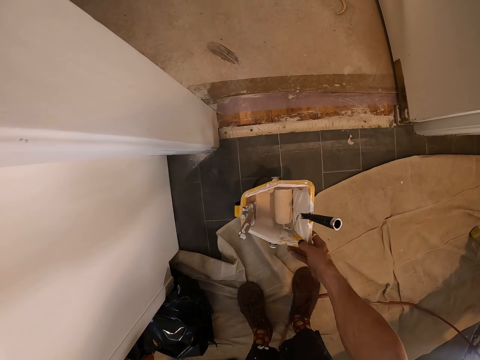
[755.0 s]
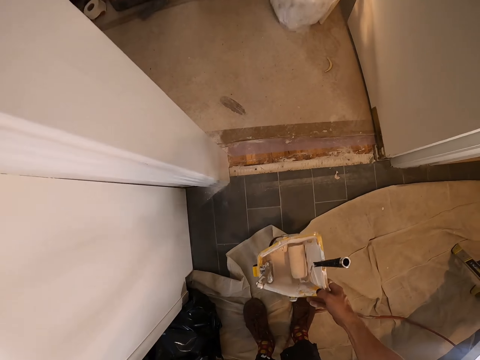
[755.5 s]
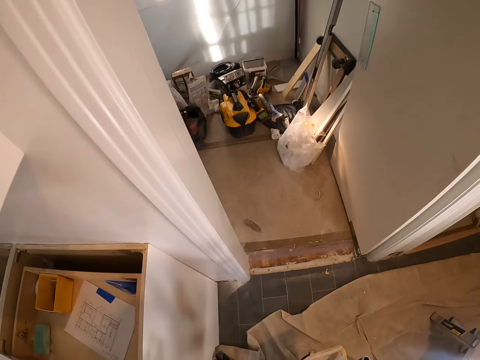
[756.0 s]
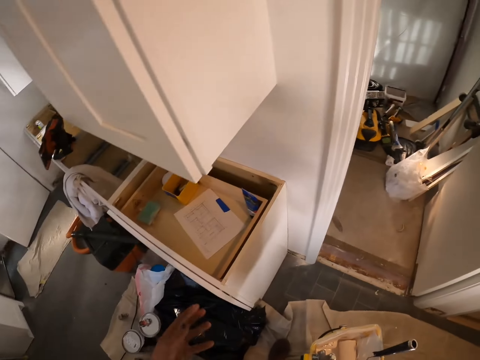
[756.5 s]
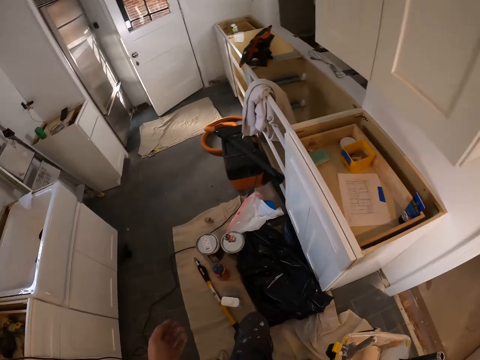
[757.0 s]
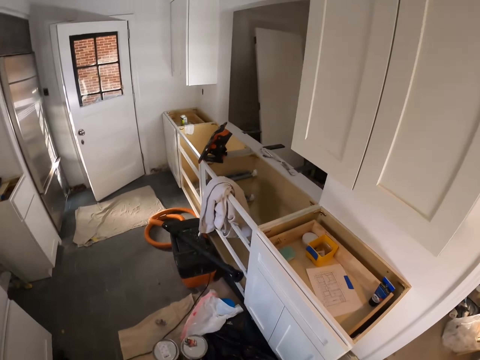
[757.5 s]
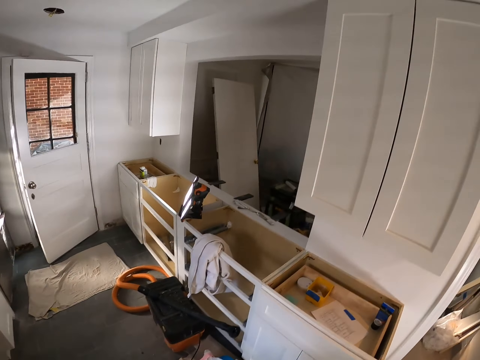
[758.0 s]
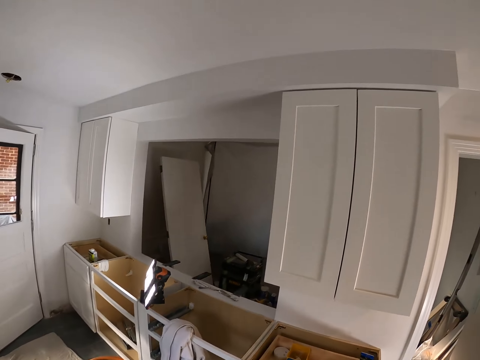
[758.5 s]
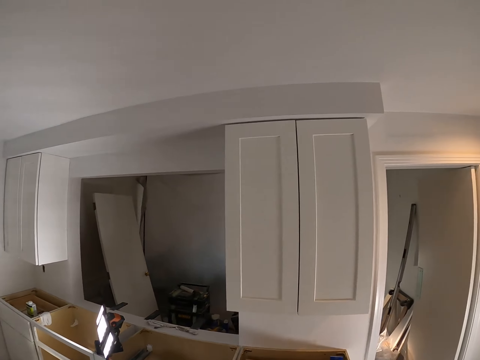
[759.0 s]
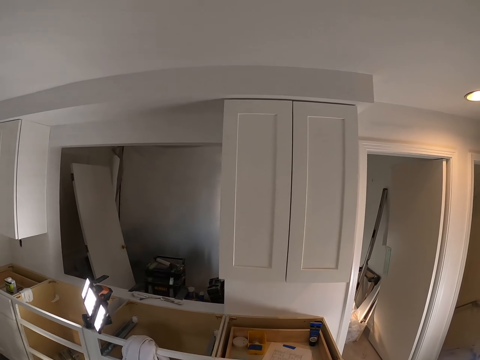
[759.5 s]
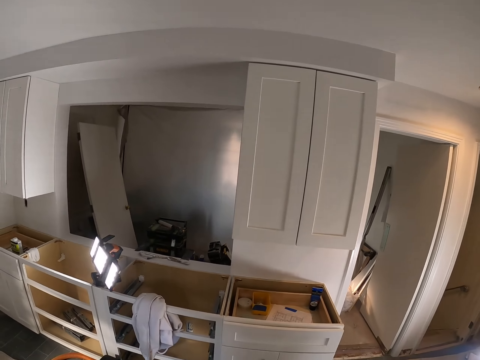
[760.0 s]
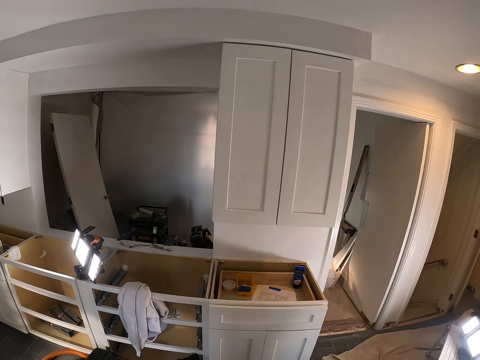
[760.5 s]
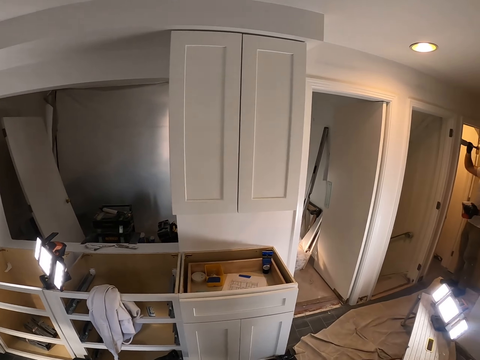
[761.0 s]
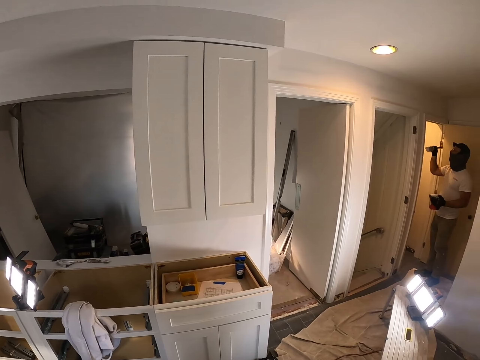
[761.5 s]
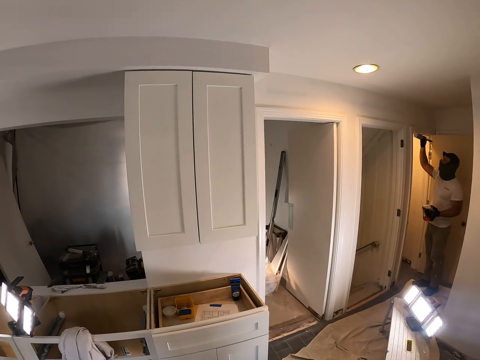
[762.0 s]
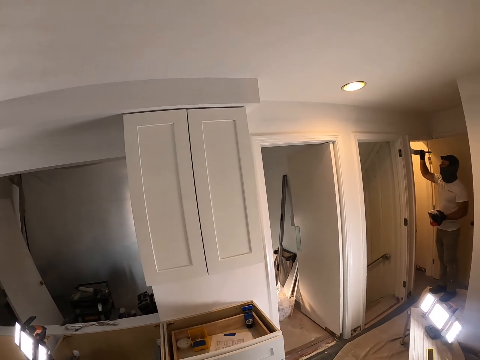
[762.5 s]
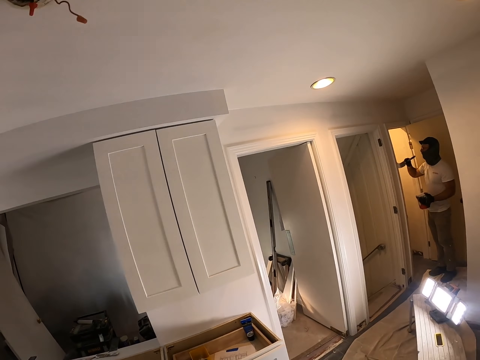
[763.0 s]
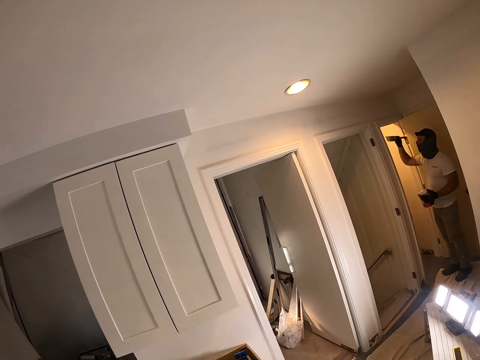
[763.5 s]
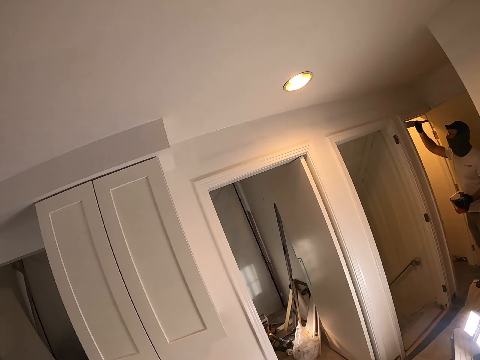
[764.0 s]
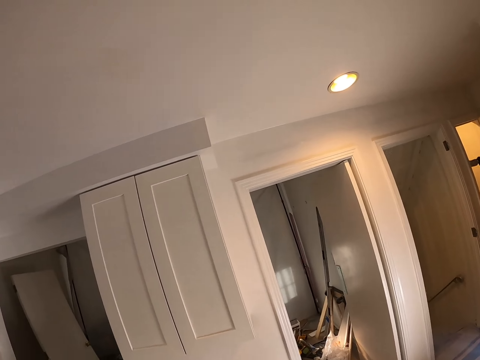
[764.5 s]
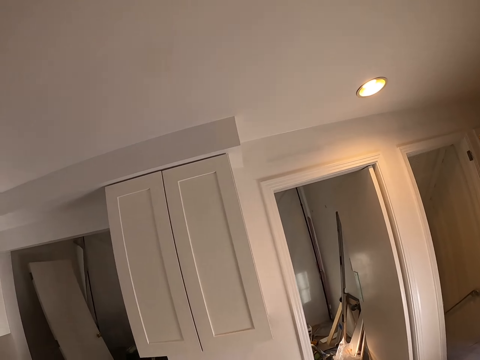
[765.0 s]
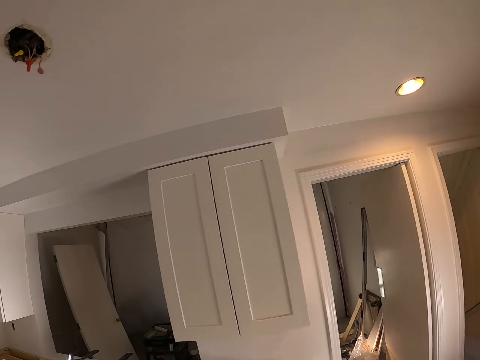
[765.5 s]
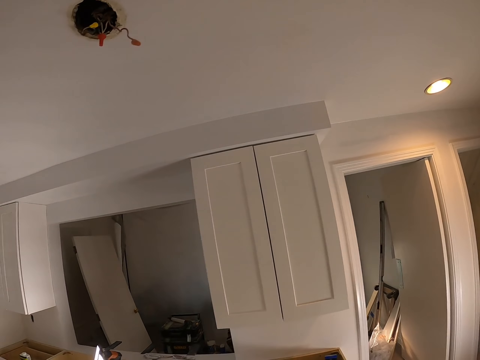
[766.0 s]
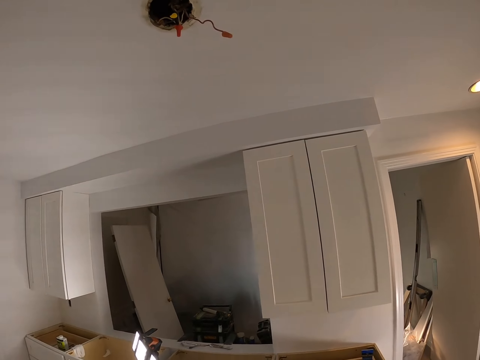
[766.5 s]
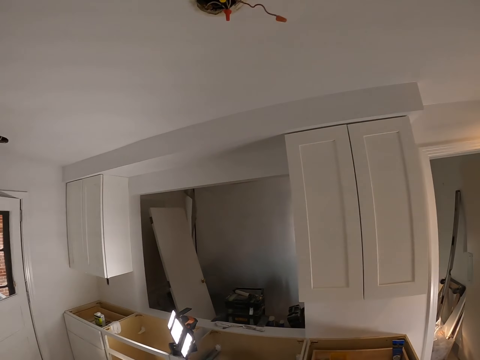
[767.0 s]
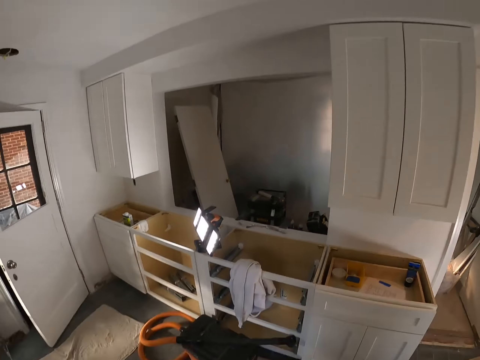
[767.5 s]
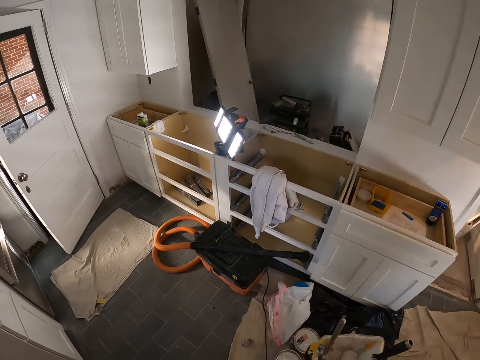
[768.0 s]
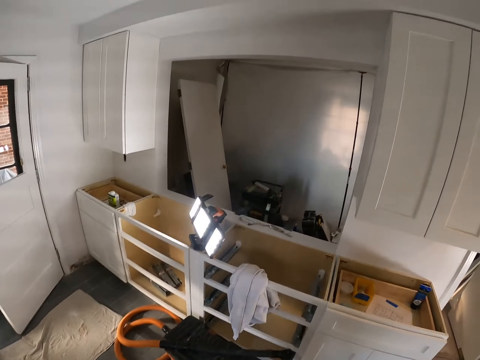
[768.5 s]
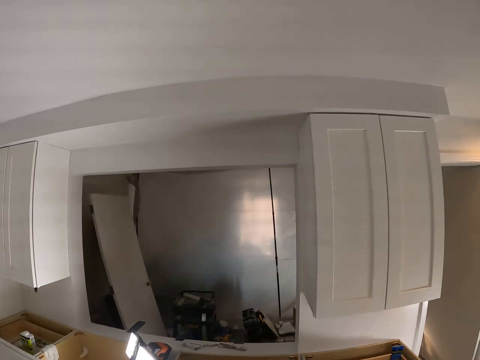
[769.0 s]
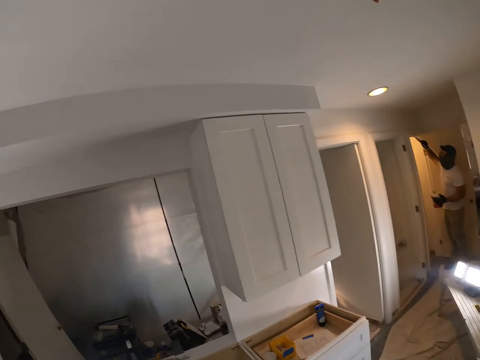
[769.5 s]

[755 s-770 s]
The camera wearer picks up the tray. They walk in the room. They look around. A man paints the door. The camera wearer looks around.

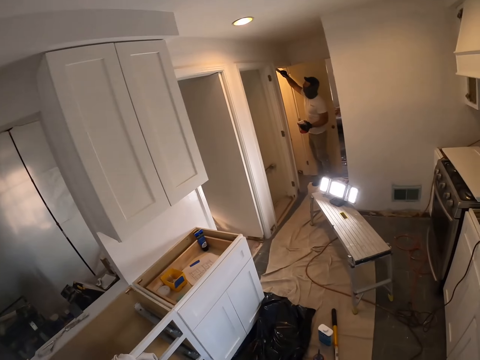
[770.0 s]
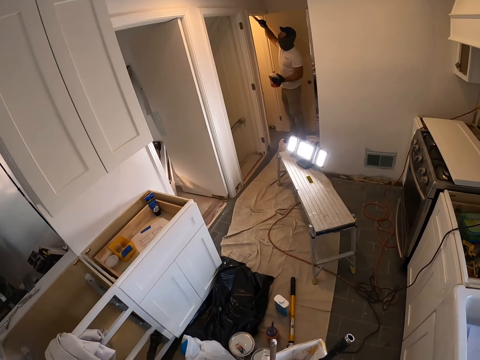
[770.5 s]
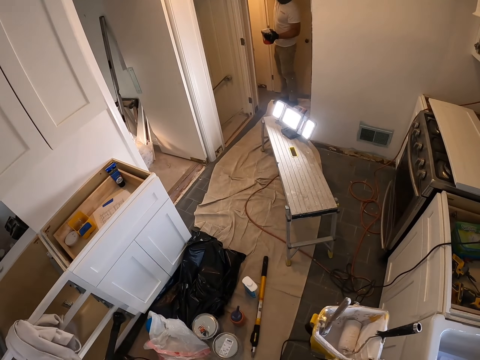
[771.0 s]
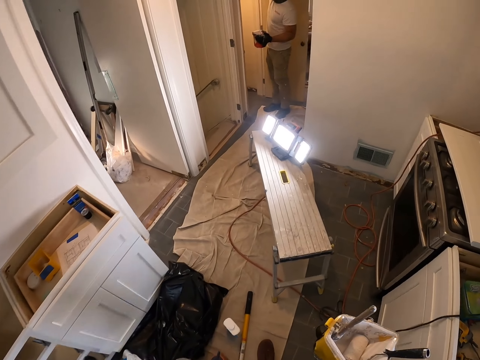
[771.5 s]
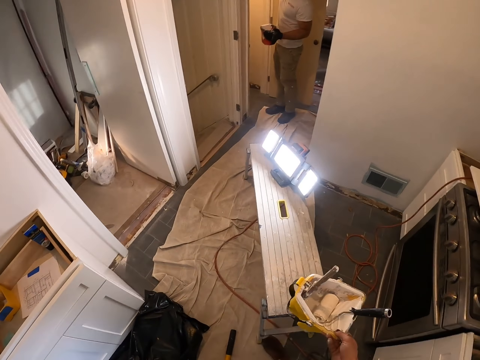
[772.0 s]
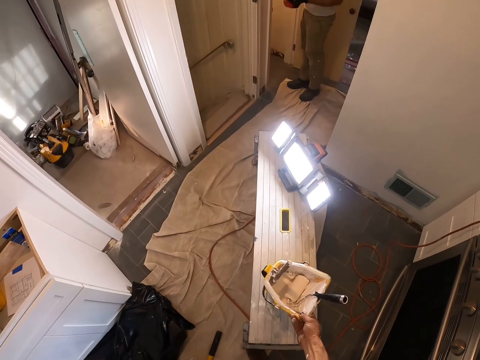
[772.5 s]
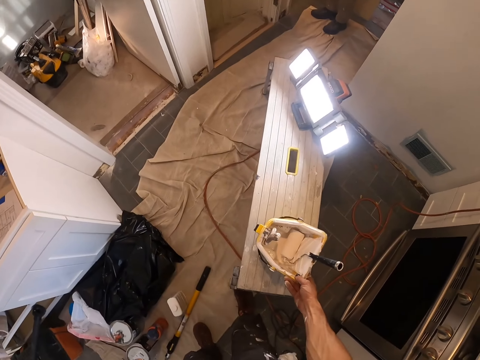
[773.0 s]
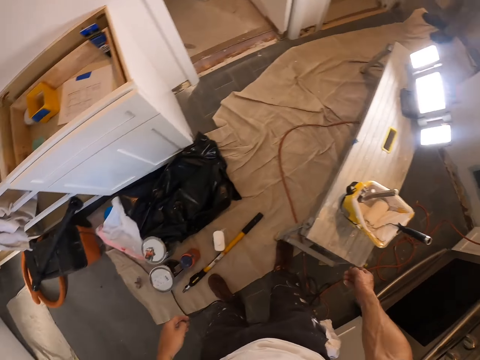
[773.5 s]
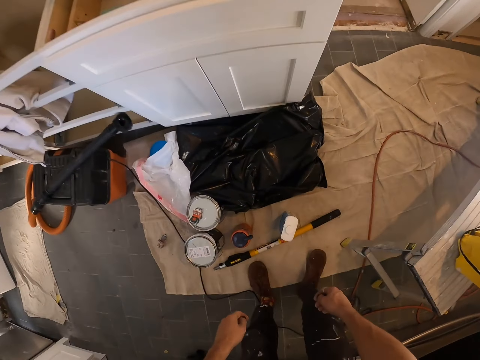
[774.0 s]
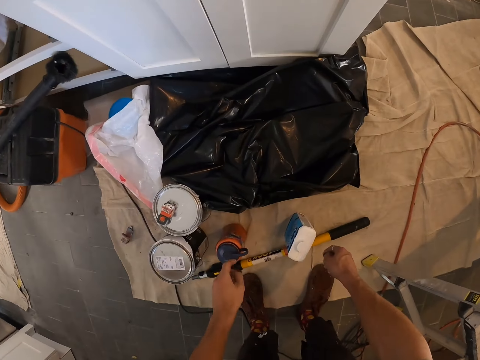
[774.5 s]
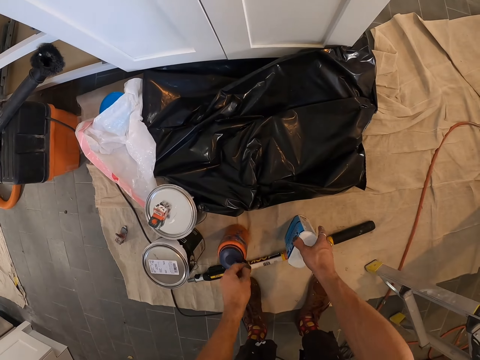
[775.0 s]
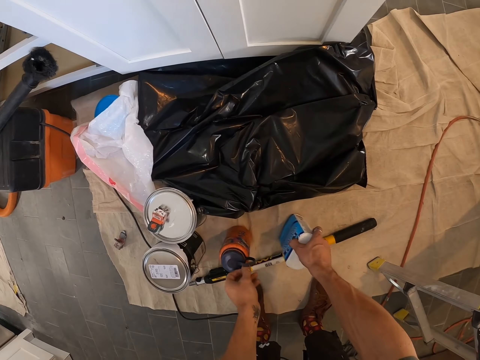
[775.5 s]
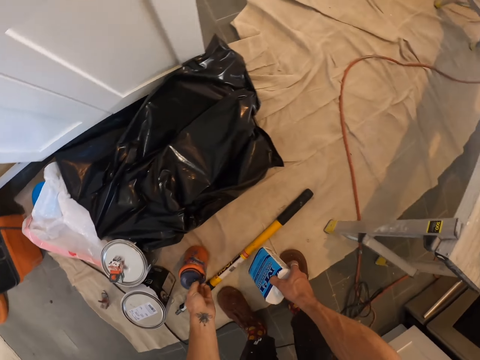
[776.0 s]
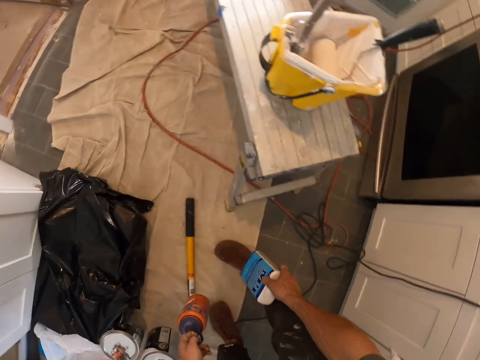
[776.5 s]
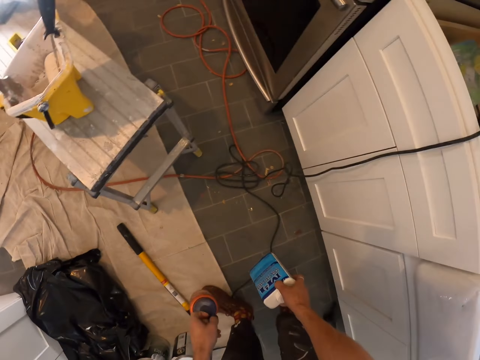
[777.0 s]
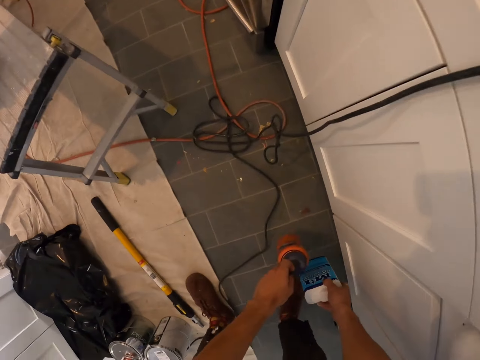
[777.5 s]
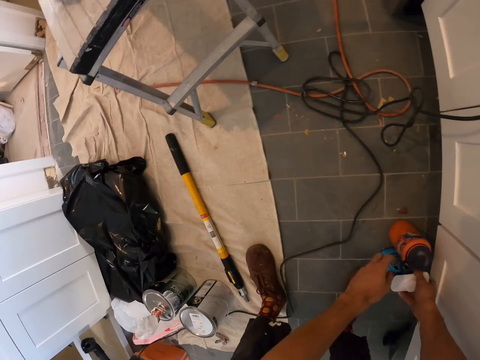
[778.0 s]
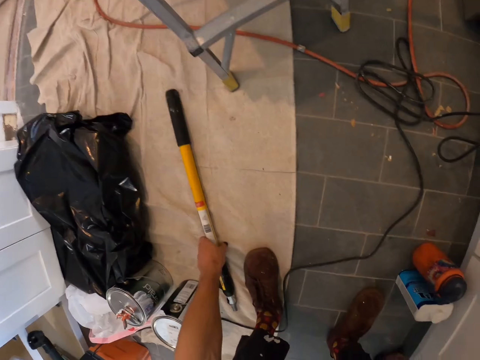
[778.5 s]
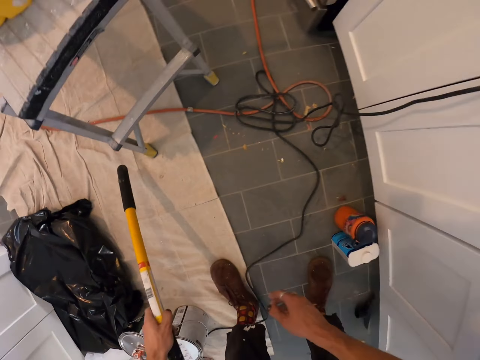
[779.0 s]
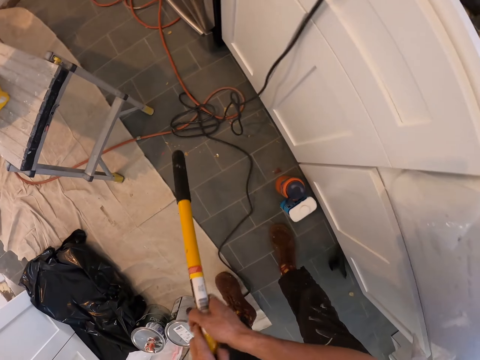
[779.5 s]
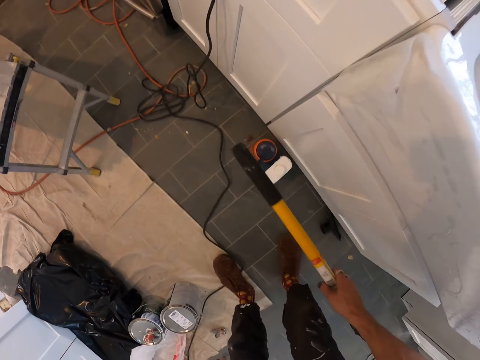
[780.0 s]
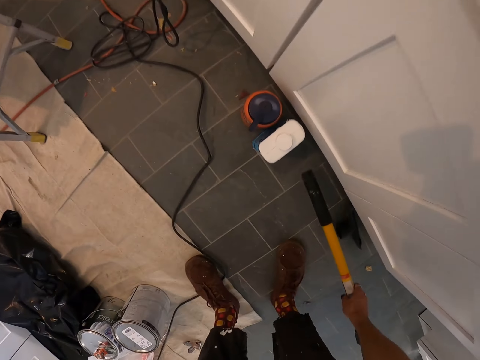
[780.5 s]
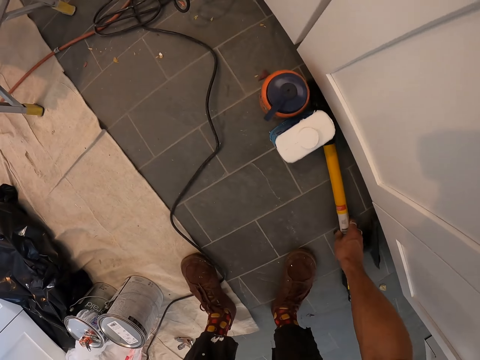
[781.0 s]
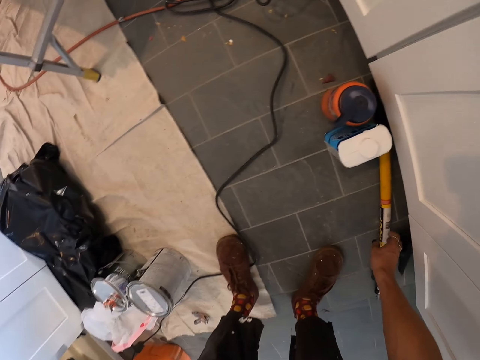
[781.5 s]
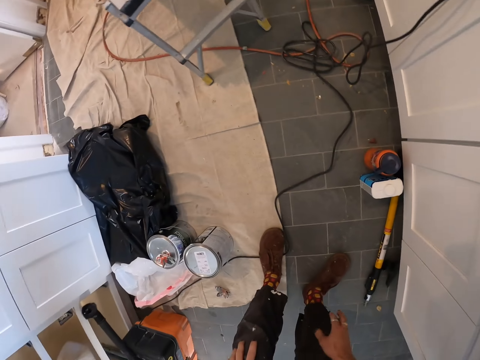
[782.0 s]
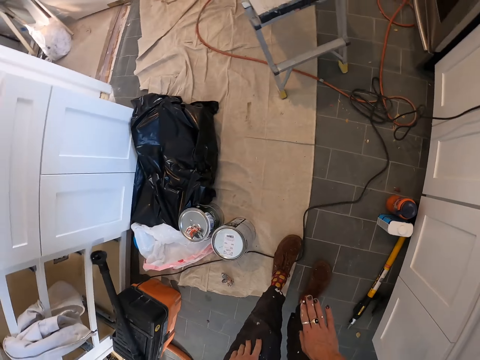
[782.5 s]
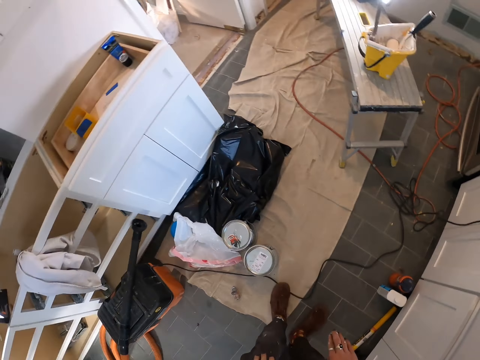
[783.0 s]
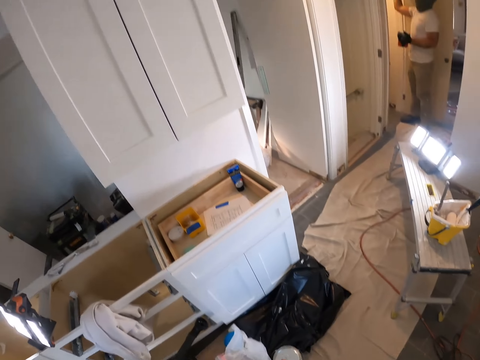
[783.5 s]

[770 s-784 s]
The camera wearer walks around the house. They place the tray on the ladder. They arrange the bottles on the floor. They lift something and place something on the floor. They lift something.
